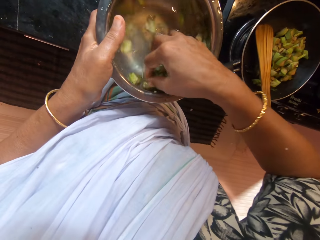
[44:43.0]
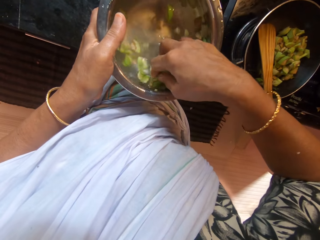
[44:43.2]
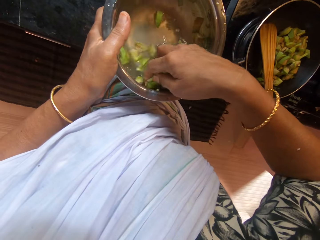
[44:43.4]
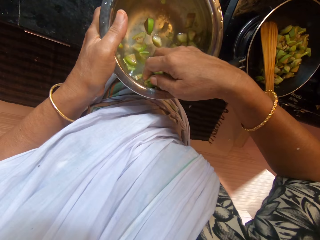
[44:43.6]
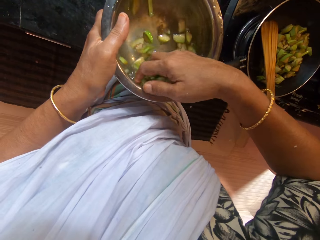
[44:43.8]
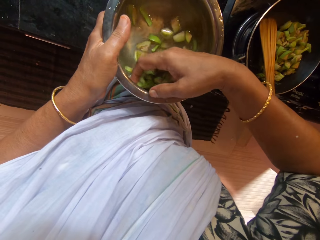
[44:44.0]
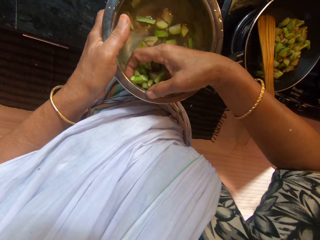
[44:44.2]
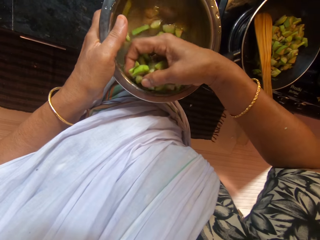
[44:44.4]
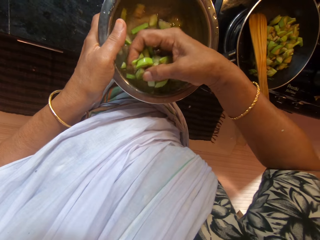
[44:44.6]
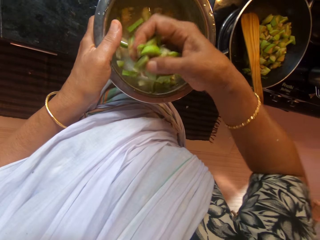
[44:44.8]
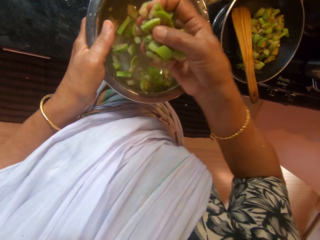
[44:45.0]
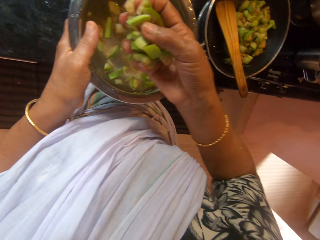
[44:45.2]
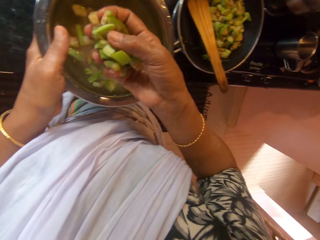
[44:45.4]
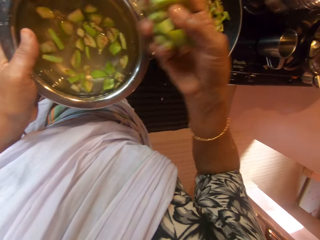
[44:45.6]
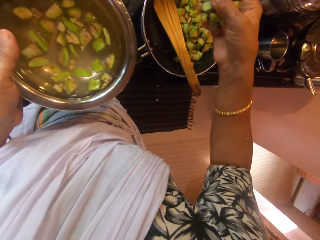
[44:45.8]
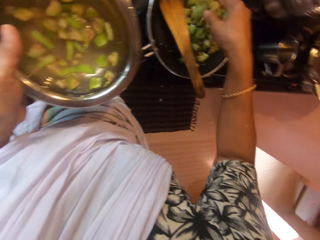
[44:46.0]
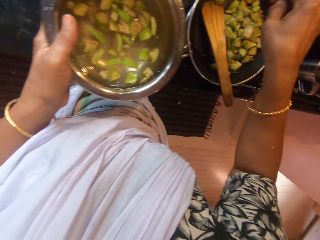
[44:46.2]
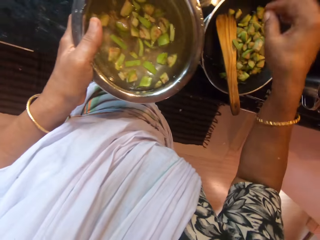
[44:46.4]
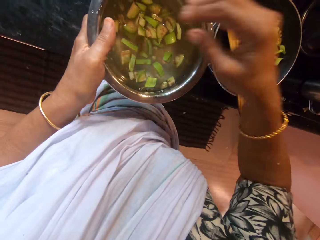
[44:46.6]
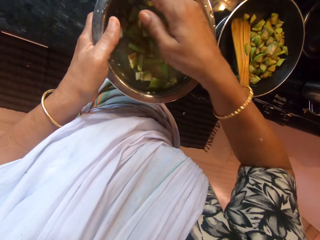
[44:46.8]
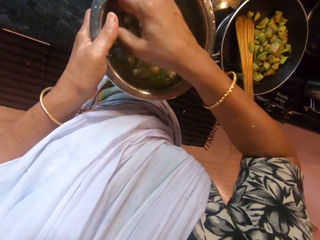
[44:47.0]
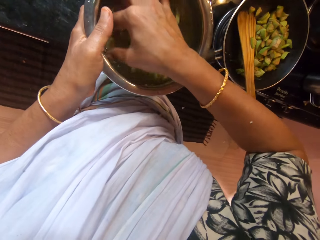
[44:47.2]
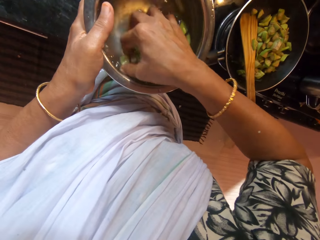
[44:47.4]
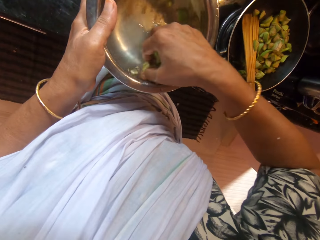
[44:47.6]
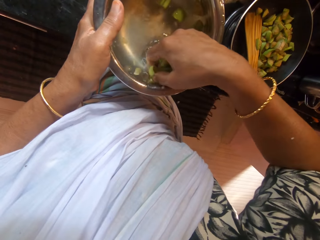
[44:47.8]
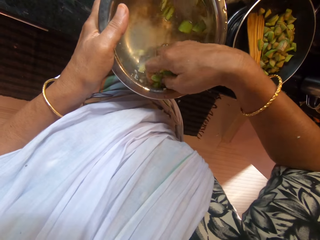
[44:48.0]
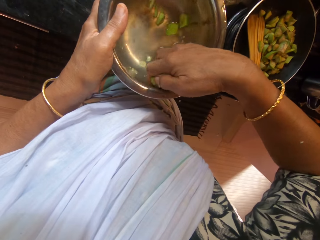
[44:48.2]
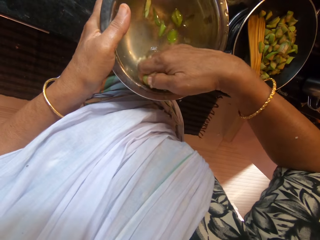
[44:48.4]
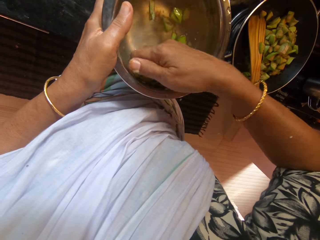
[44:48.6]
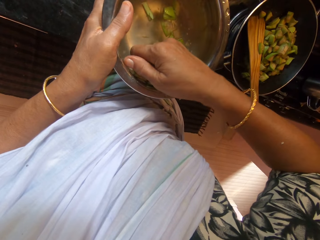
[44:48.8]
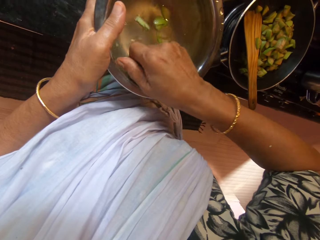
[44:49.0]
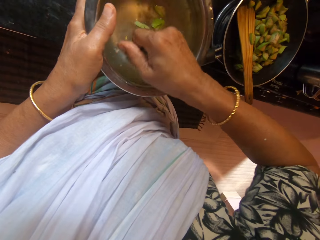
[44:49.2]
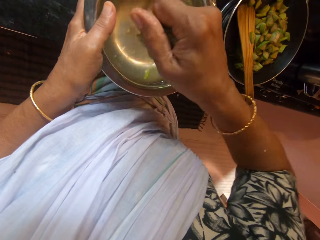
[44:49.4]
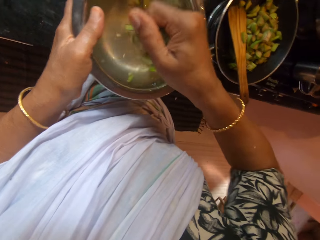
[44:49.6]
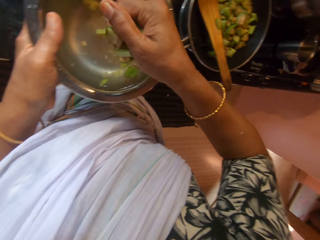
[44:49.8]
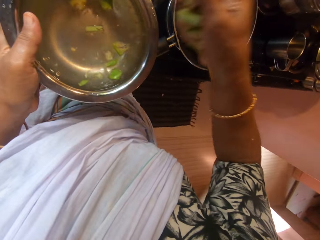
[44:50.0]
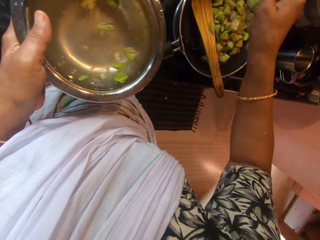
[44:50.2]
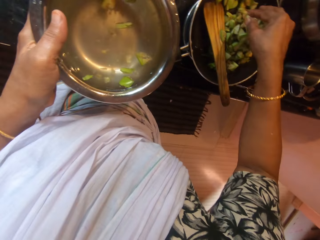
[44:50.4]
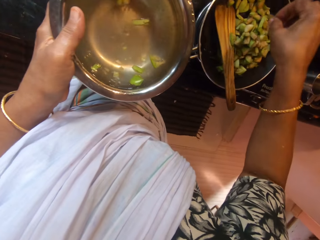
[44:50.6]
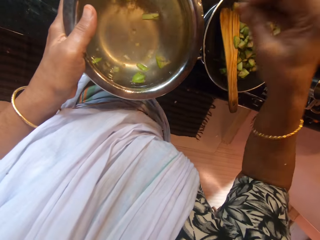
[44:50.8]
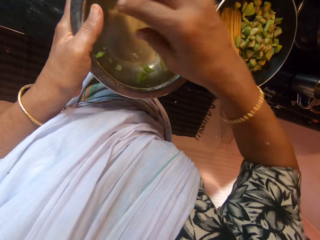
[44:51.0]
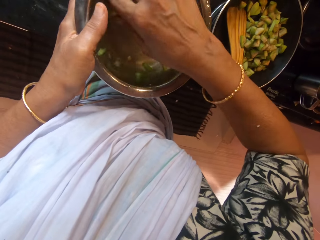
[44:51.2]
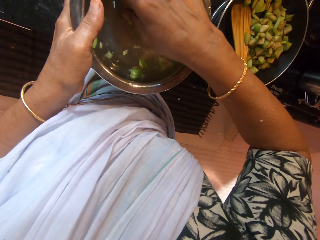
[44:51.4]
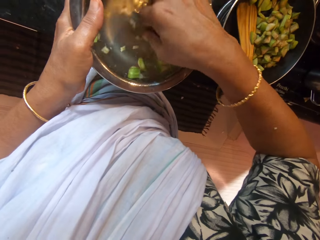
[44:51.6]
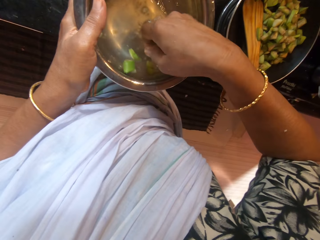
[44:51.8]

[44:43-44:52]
The camera wearer packs the chopped pear from the pot in her left hand with her right hand. She pours the chopped pear in her right hand into the frying pan on the cooker. She packs the chopped pear from the pot in her left hand with her right hand. She rinses the items. She pours the chopped pear in her right hand into the frying pan on the cooker.

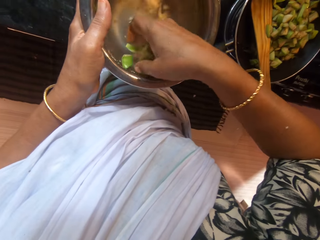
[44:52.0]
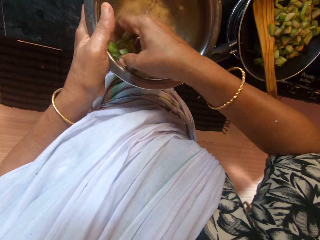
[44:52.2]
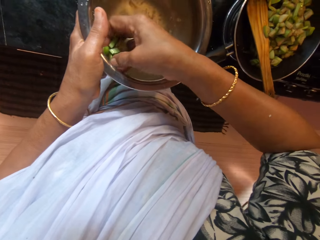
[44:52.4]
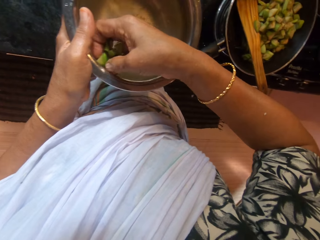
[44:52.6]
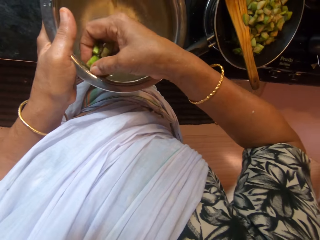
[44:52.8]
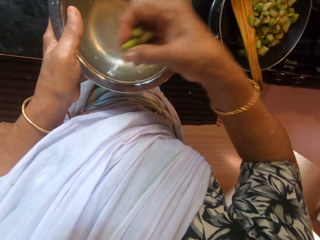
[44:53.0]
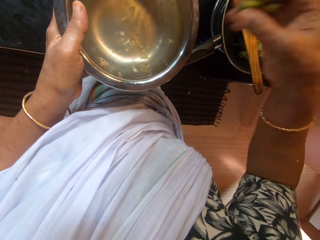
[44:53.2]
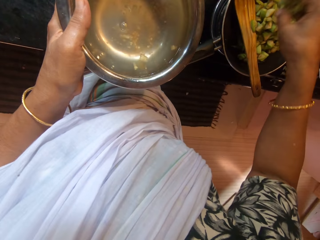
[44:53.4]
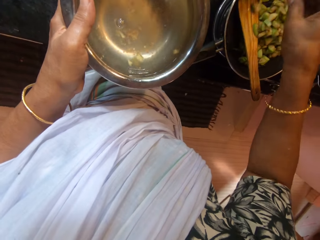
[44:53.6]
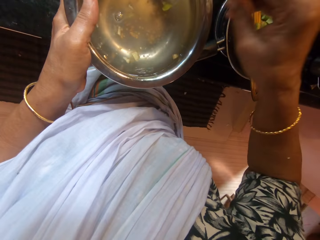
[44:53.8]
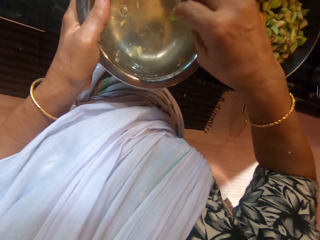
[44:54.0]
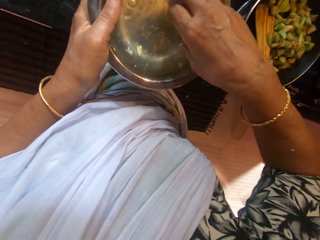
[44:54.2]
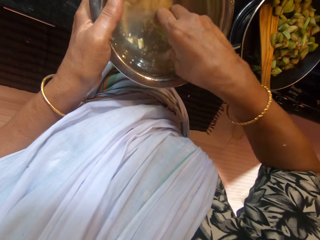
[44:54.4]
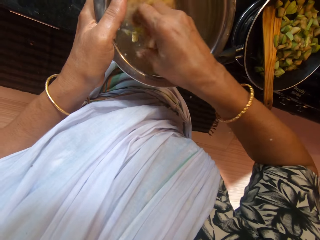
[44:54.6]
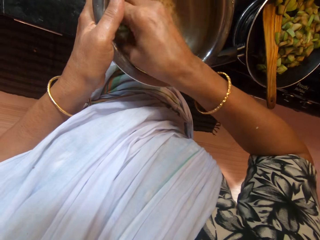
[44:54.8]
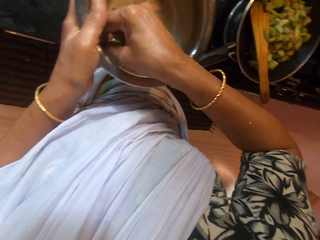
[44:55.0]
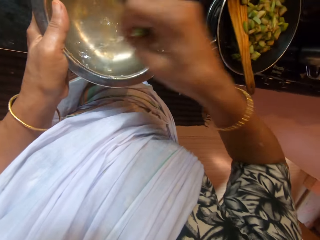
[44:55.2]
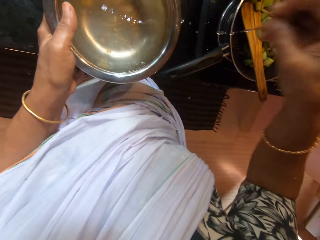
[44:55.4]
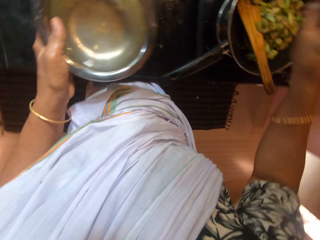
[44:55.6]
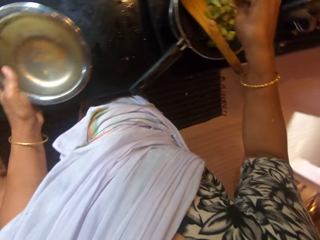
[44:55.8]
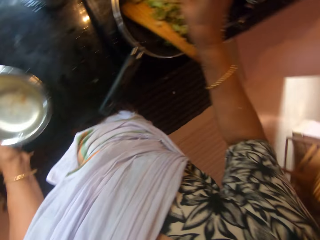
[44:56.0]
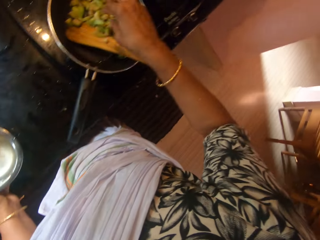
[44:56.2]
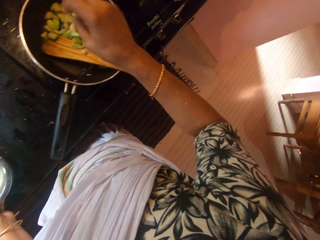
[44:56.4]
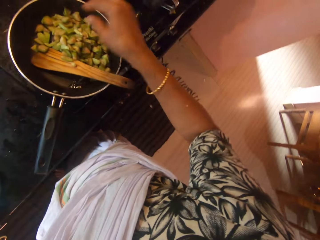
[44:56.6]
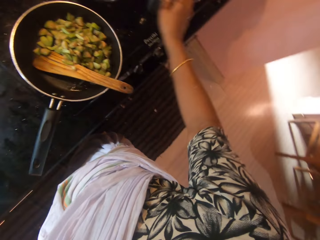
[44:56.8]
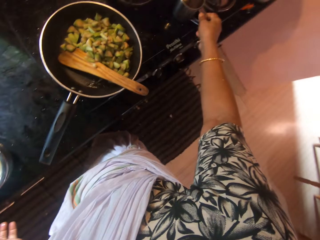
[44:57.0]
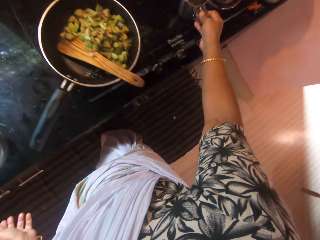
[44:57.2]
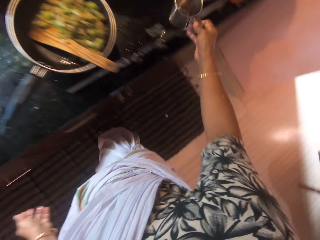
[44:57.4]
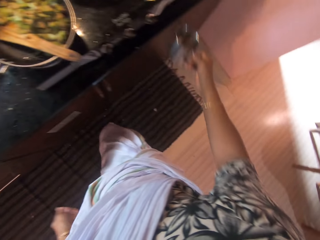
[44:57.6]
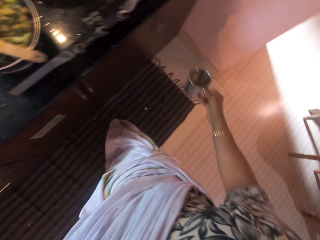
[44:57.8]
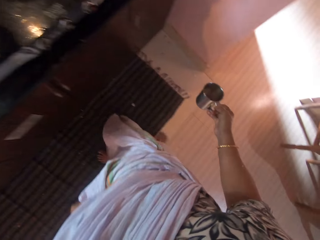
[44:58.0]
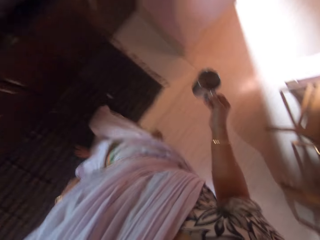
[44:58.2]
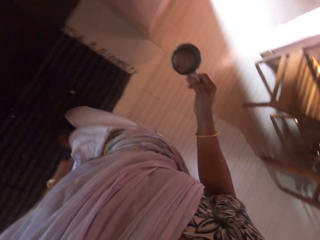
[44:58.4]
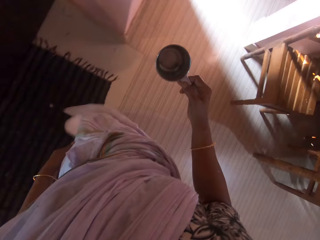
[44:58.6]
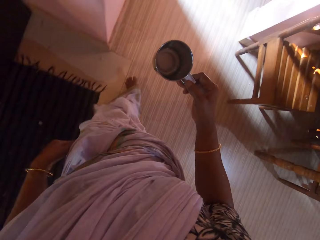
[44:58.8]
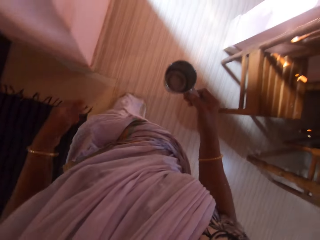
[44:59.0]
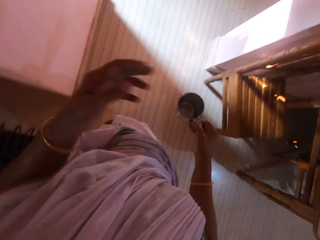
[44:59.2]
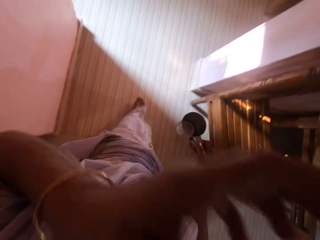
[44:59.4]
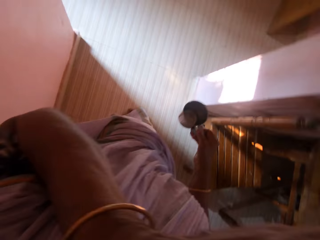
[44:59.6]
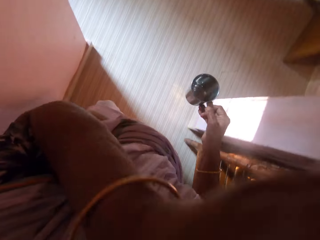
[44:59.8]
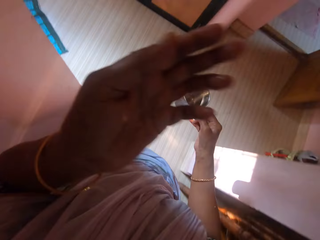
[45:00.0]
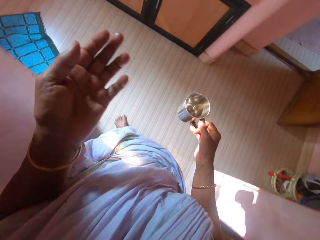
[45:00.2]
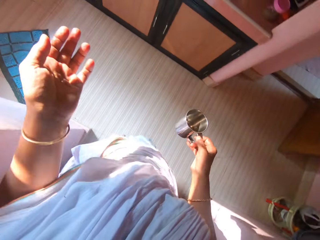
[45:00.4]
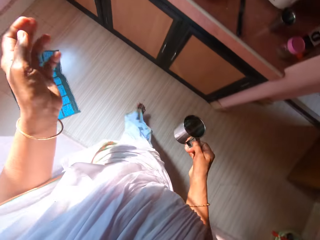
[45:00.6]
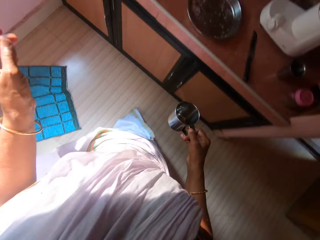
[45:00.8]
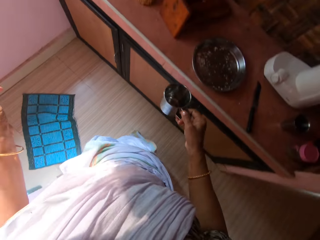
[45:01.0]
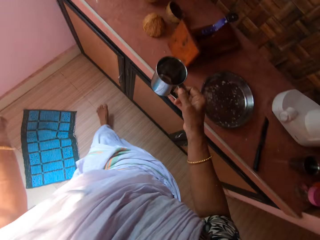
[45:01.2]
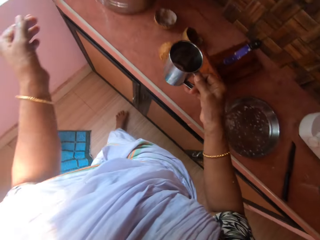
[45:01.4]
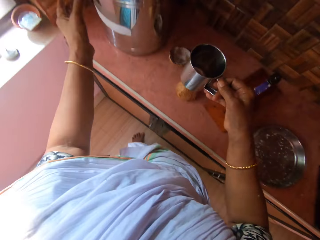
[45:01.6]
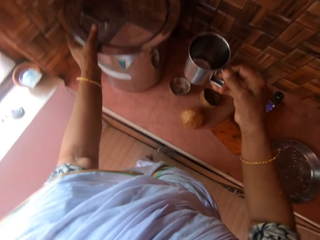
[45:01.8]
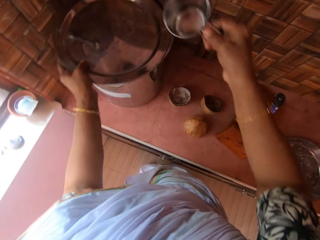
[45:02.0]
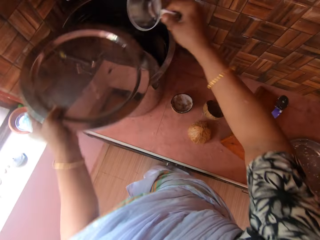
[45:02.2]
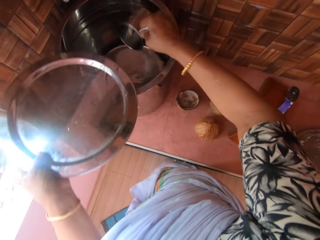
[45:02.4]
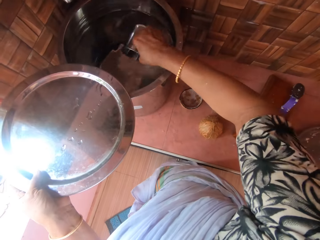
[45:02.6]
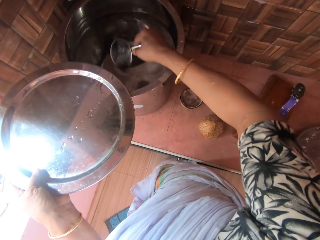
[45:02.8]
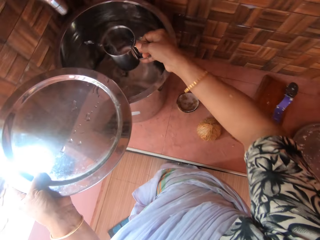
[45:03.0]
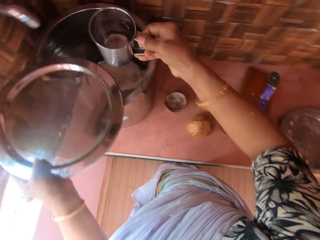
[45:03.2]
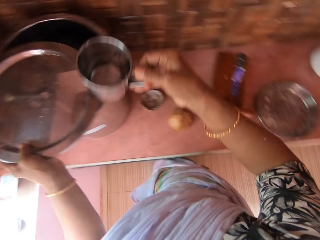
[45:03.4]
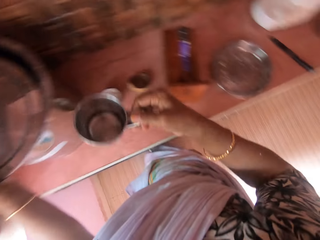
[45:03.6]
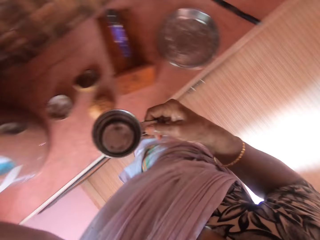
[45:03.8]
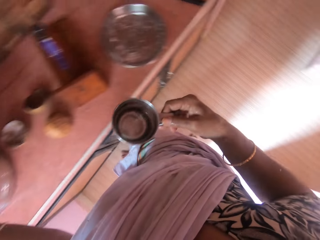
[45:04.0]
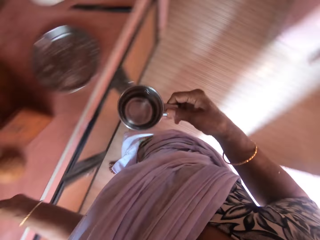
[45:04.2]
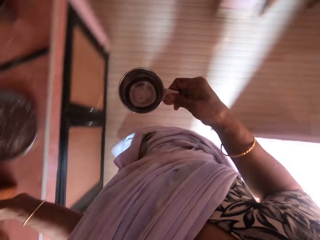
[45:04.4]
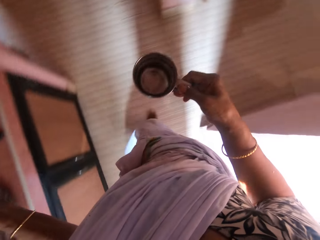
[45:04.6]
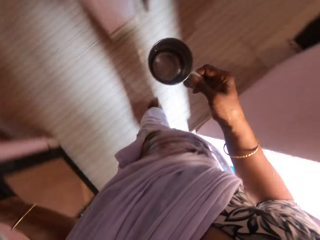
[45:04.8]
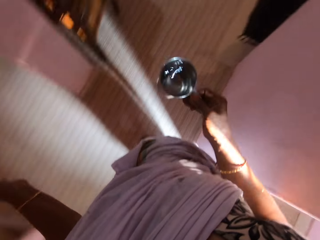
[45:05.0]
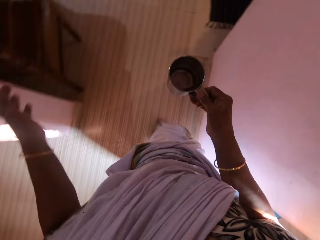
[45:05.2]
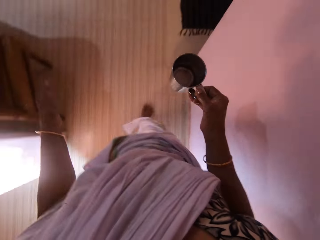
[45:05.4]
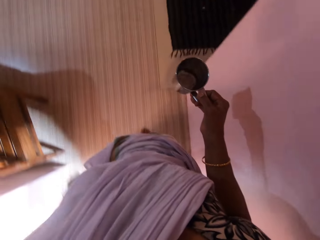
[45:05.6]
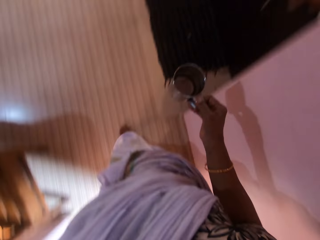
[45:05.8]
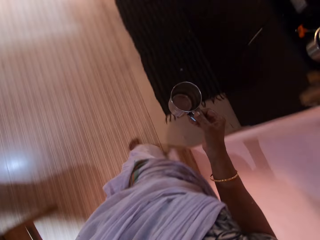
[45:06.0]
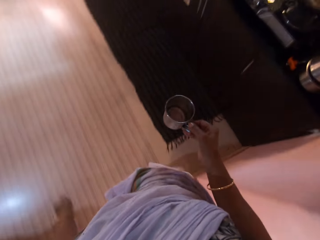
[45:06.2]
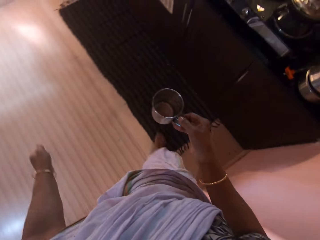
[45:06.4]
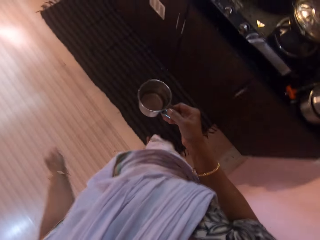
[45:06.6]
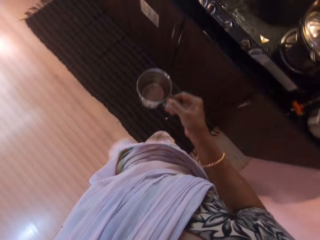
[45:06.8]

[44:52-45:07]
The camera wearer packs the chopped pear from the pot in her left hand with her right hand. She pours the chopped pear in her right hand into the frying pan on the cooker. She packs the chopped pear from the pot in her left hand with her right hand. She pours the chopped pear in her right hand into the frying pan on the cooker. She drops the pot in her left hand on the slab. She picks a metallic cup from the cooker with her right hand. She lifts her hand. She scratches her face with her left hand. She drops her hand. She walks. She opens a metallic lid on a pot of water on the slab with her left hand. She scoops water from the pot of water on the slab with the cup in her right hand. She closes the lid on the pot of water with her left hand. She carries the cup of water with her right hand. She walks.
